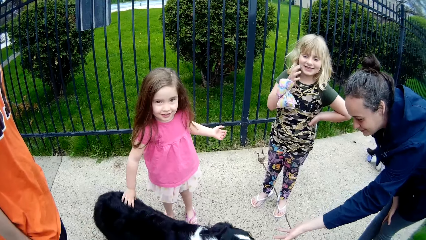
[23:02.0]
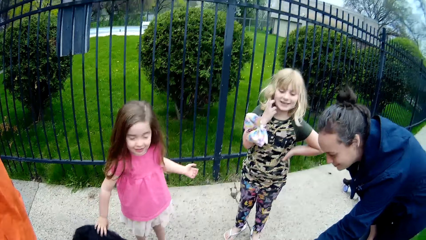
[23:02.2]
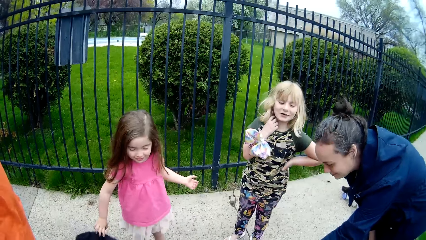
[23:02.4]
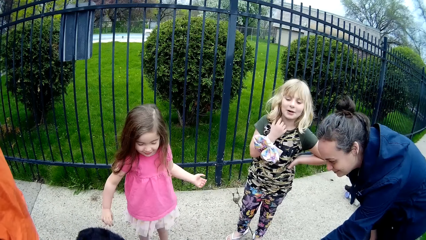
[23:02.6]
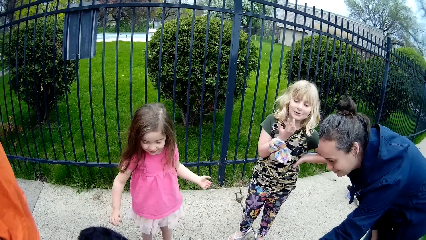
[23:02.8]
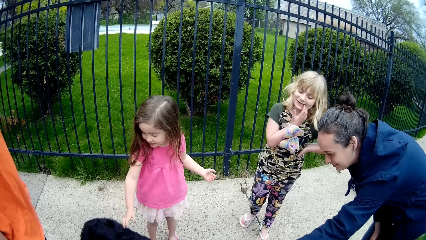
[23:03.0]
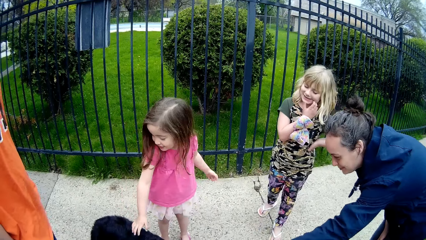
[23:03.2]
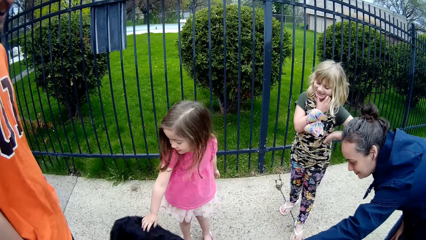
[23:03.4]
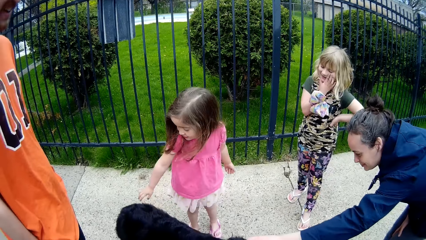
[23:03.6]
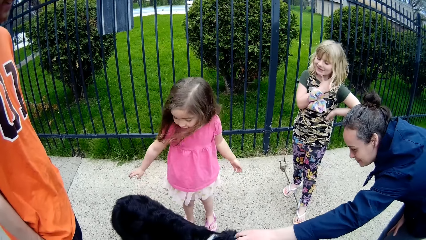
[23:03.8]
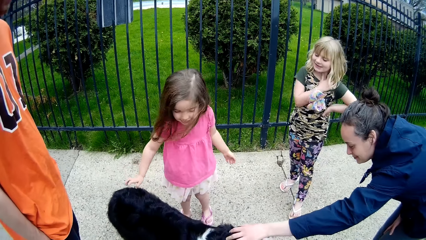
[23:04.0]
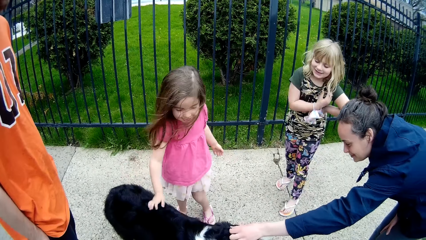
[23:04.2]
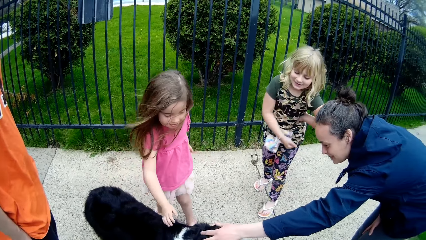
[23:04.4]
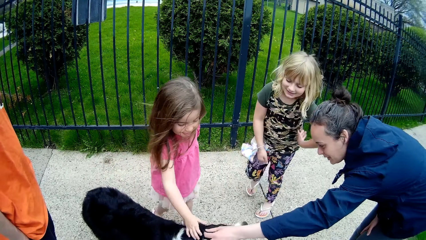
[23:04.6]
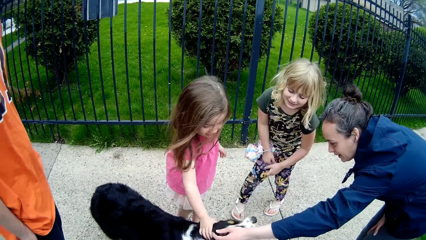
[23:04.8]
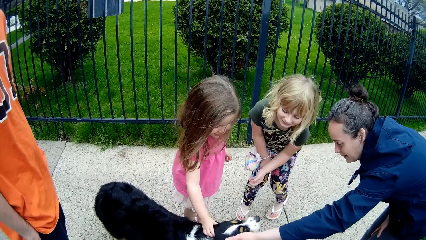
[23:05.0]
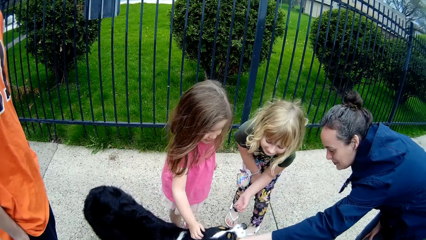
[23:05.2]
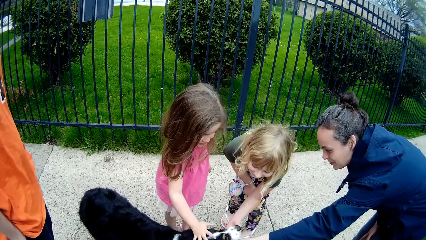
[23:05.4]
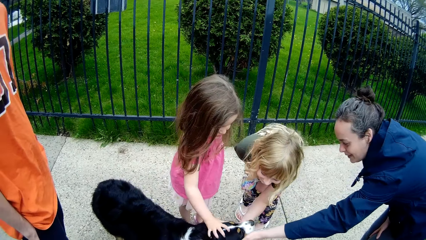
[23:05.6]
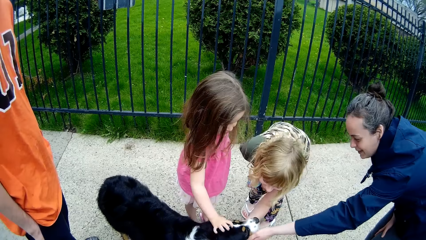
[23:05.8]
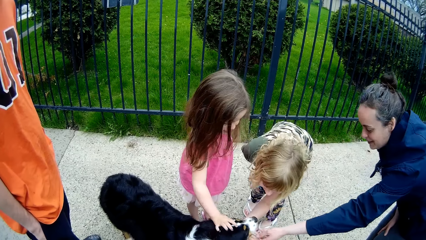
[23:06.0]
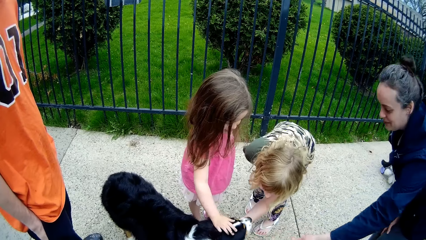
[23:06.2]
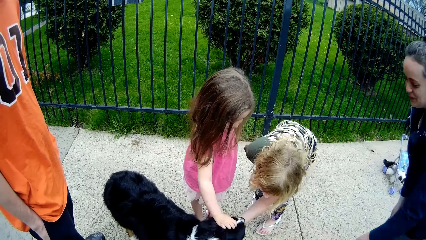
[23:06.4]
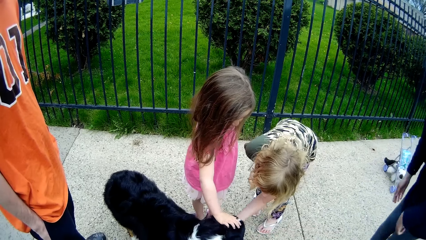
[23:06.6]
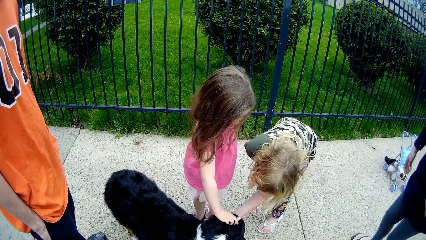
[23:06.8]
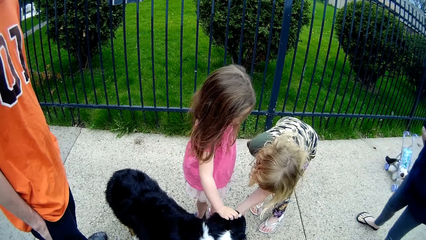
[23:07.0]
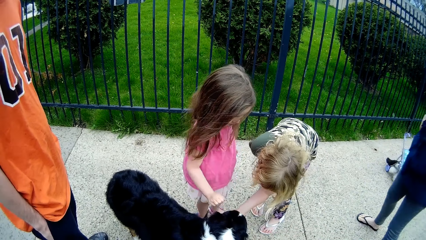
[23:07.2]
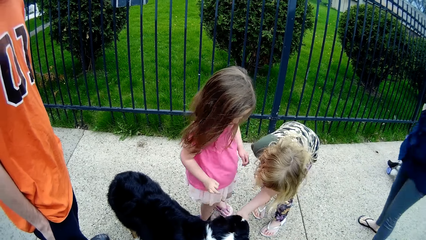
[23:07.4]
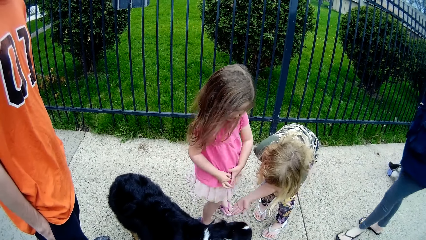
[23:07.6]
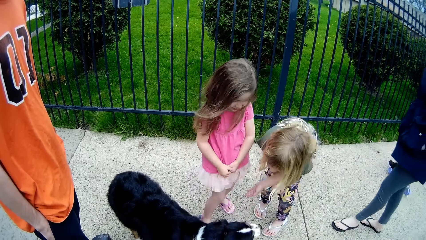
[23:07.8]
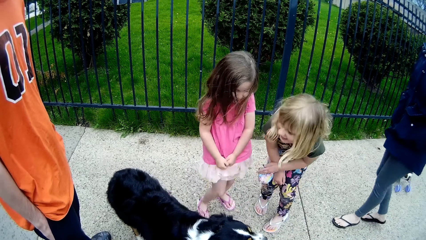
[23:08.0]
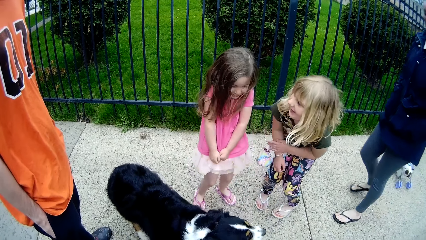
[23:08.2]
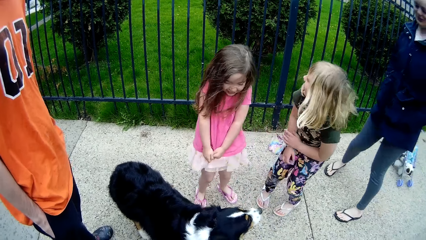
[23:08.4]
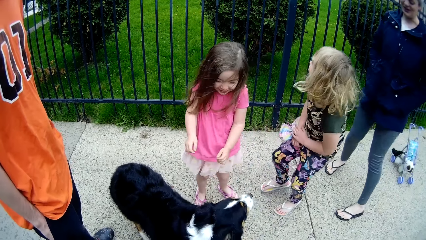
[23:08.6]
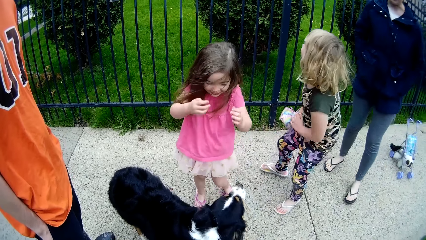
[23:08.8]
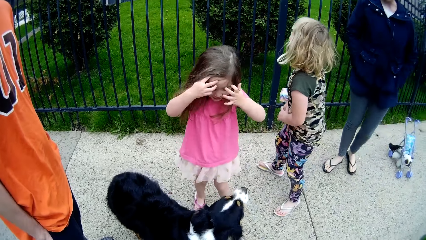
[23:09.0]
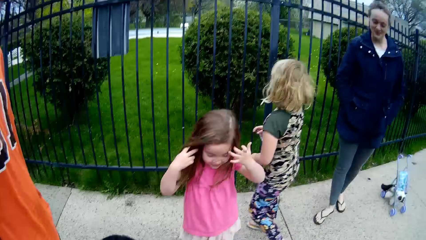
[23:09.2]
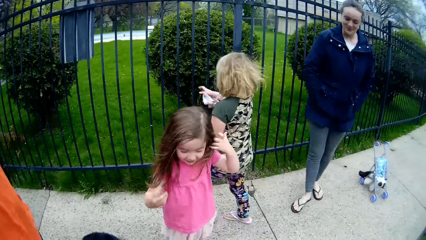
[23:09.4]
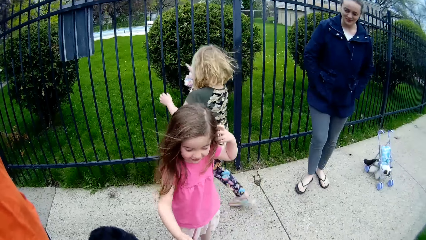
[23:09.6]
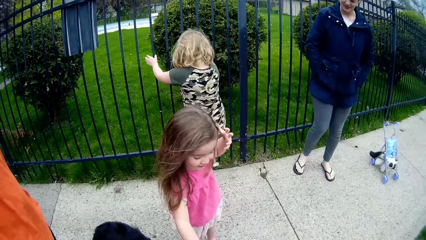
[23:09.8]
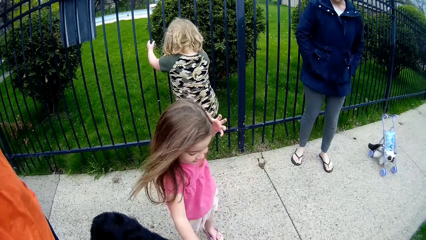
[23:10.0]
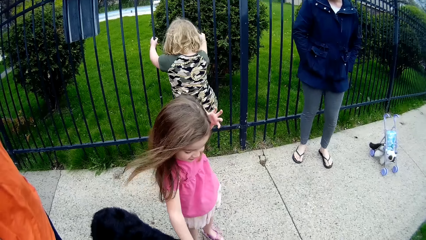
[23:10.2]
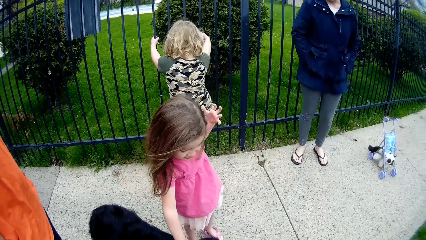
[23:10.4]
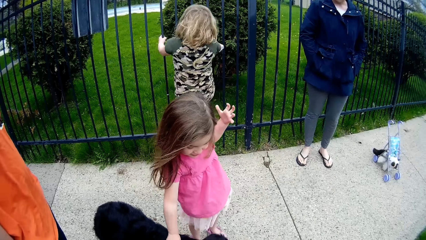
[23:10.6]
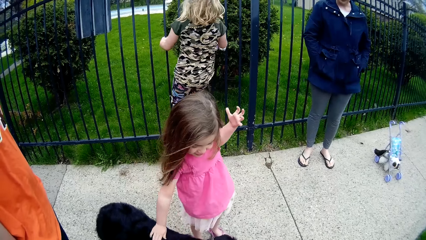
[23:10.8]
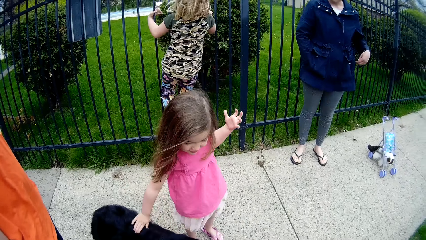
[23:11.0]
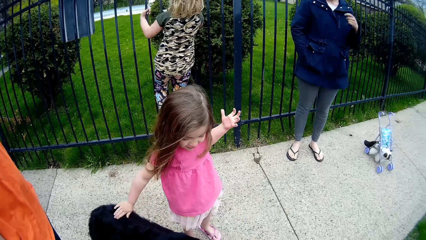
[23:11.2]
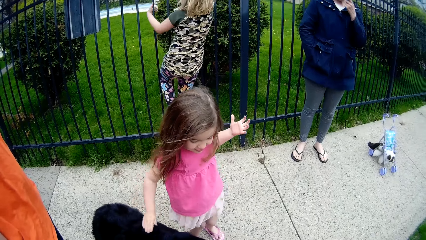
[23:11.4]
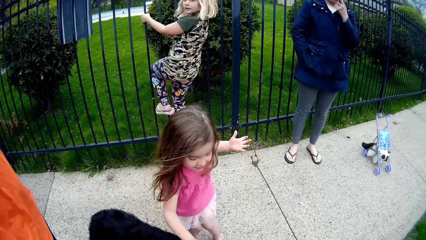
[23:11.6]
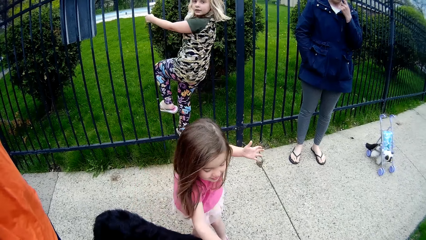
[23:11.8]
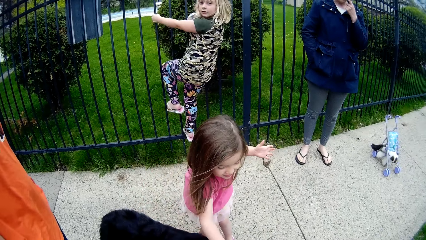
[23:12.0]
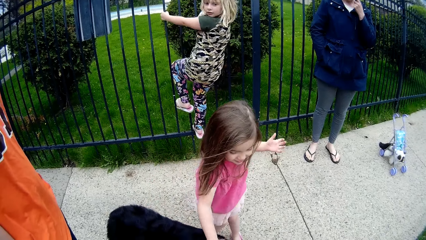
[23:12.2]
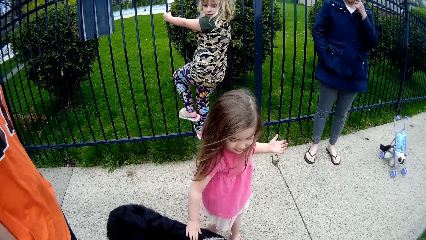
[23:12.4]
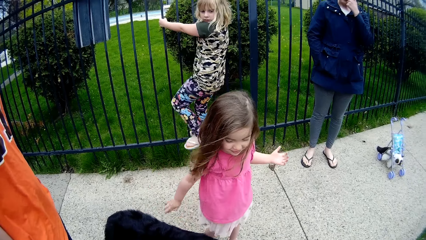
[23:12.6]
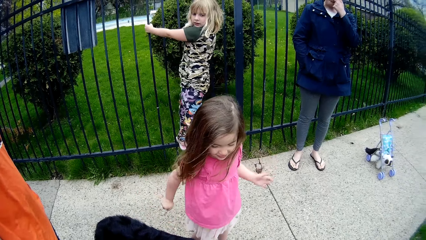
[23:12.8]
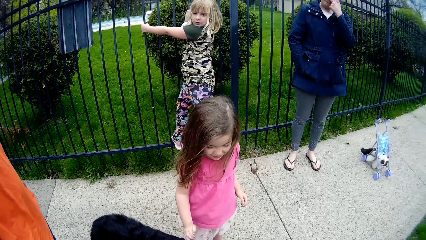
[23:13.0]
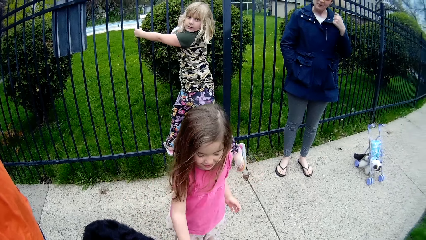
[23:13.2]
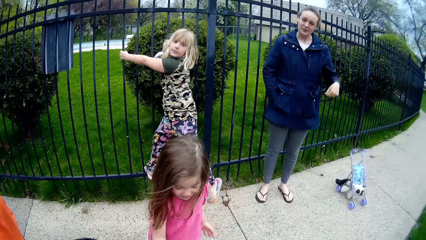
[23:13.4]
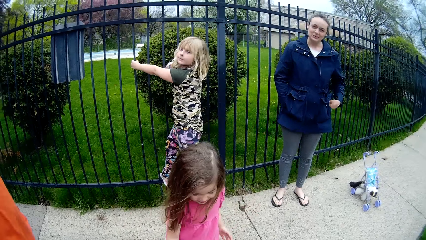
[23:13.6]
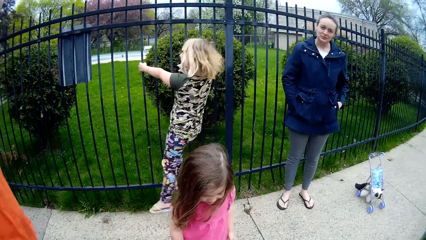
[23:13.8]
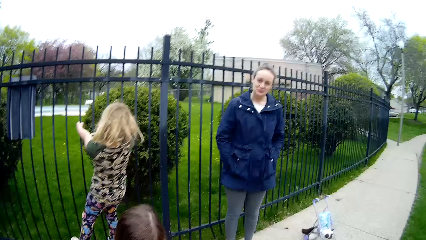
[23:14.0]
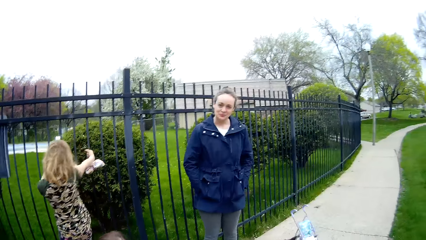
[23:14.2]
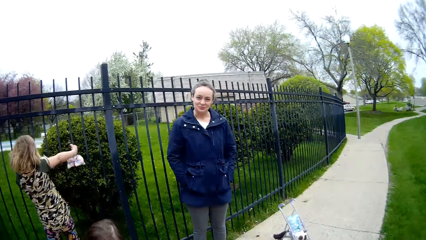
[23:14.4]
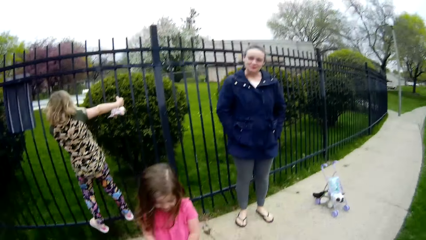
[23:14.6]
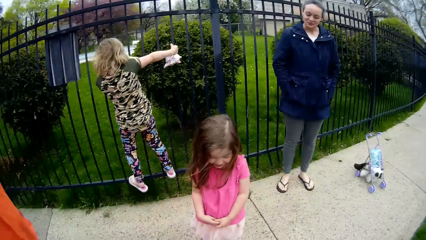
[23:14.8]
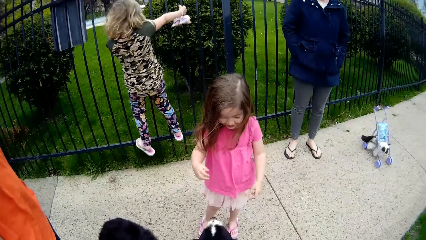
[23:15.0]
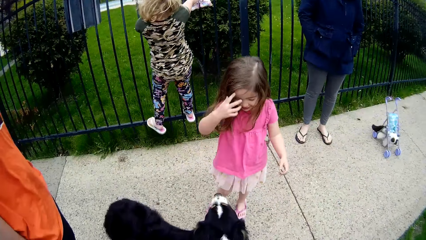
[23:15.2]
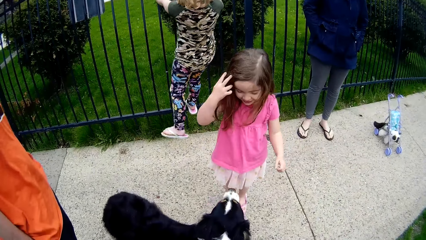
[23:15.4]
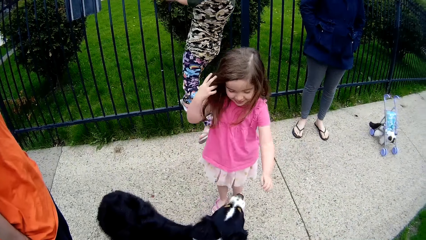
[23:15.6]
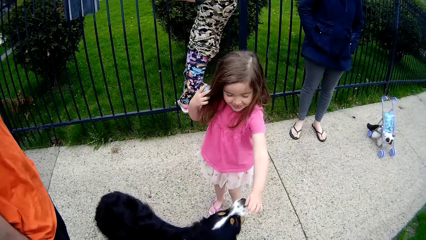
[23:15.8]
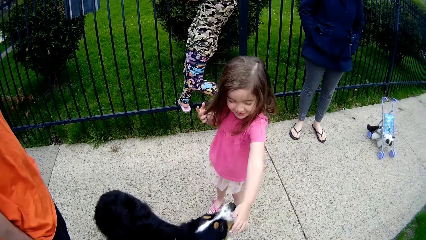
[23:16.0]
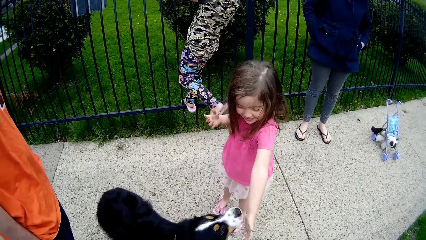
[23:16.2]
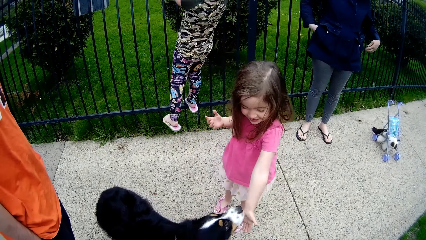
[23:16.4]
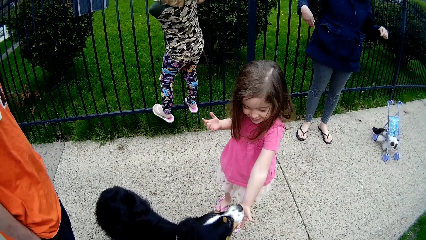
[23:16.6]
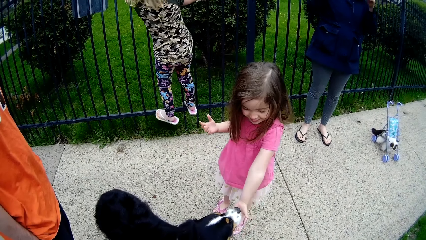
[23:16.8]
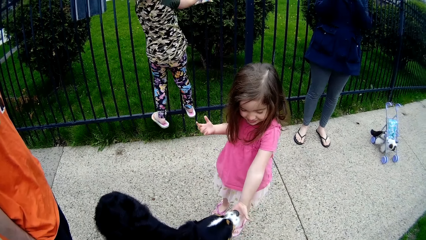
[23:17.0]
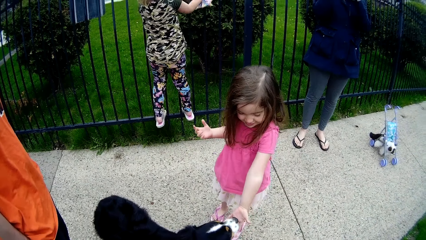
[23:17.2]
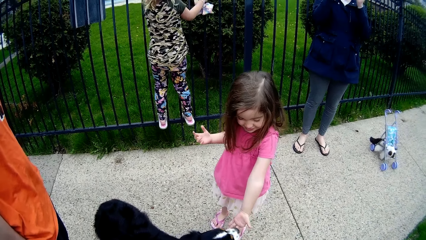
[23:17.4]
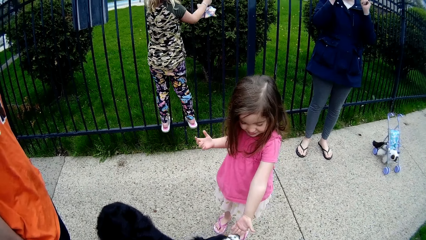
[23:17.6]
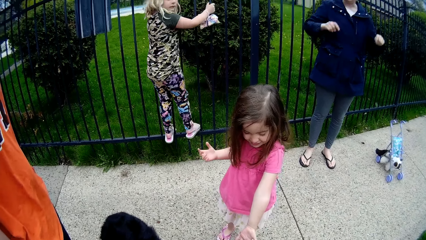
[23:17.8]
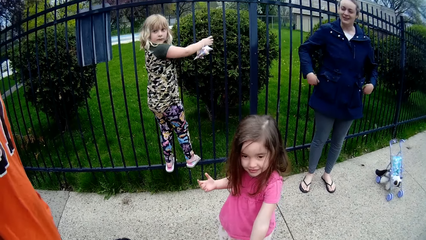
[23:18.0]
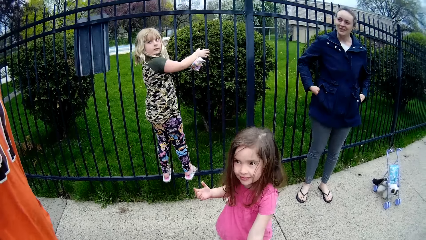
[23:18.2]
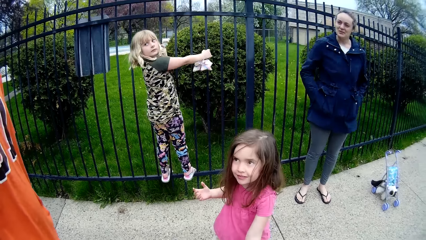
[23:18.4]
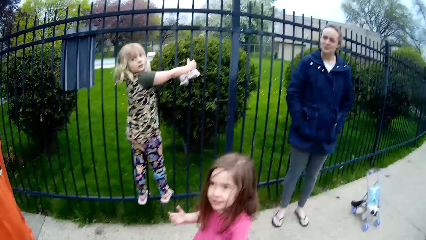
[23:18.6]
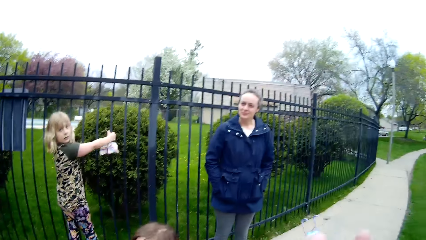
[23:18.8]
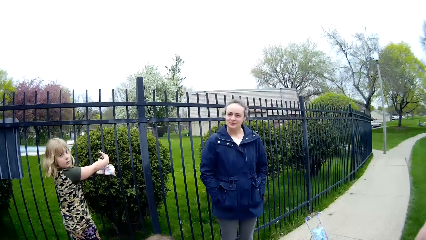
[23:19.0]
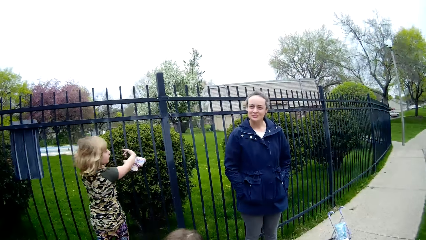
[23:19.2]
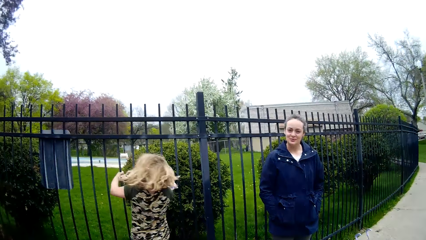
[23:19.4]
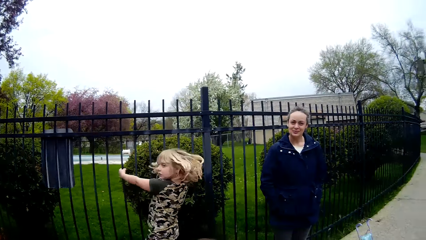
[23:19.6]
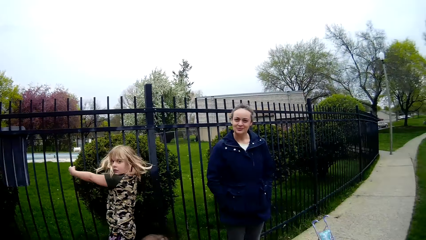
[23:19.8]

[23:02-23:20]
A woman touches the dog with her left hand. A lady holds the dog. A girl touches the dog with her left hand. The girl climbs on an iron barricade. Another girl wipes her hair with her left hand. The woman puts her hands in her pockets.
